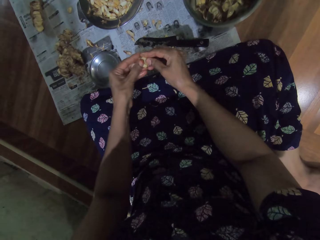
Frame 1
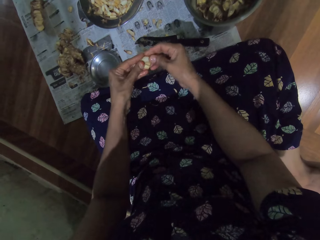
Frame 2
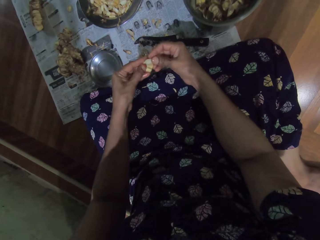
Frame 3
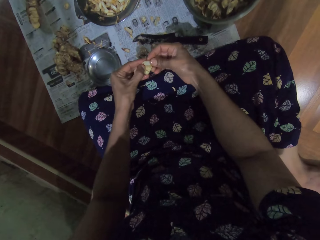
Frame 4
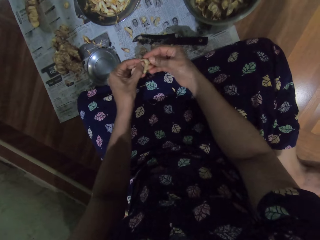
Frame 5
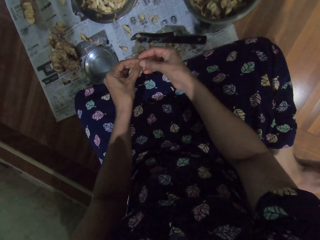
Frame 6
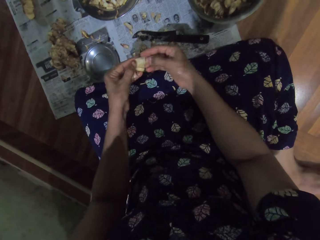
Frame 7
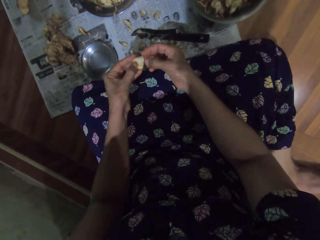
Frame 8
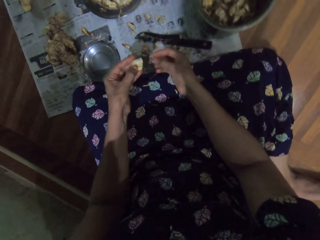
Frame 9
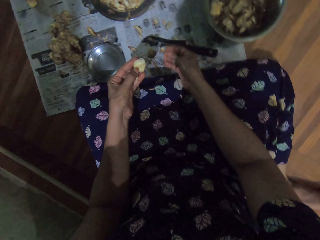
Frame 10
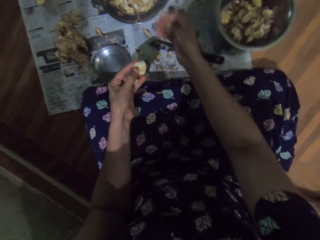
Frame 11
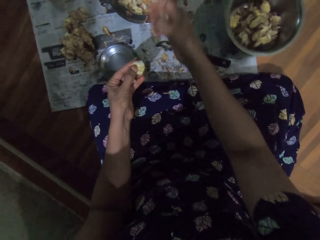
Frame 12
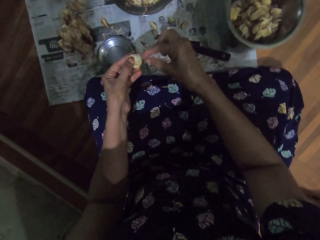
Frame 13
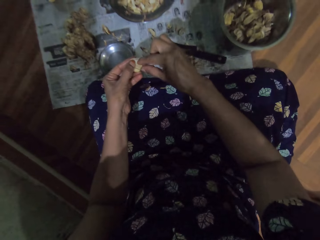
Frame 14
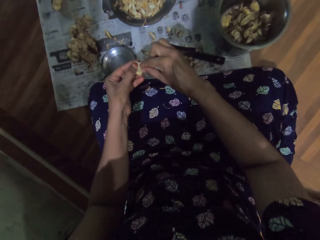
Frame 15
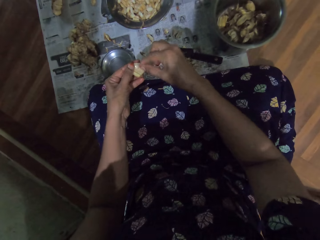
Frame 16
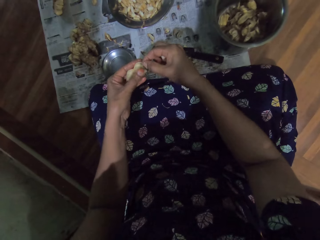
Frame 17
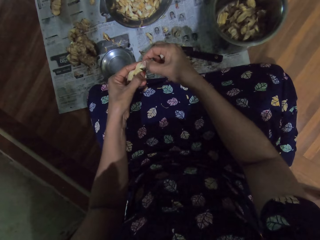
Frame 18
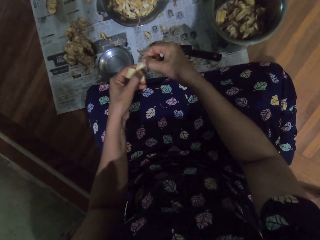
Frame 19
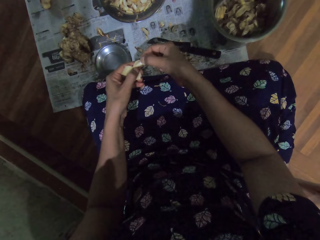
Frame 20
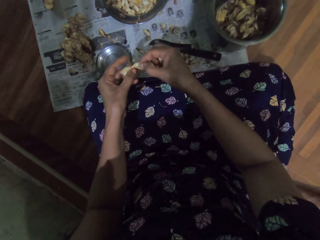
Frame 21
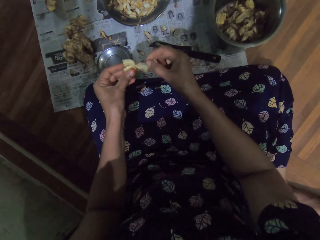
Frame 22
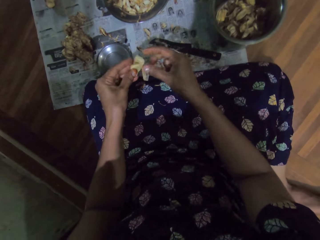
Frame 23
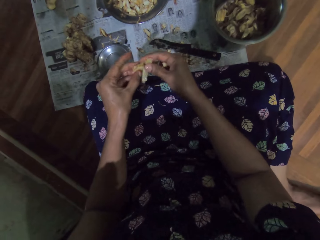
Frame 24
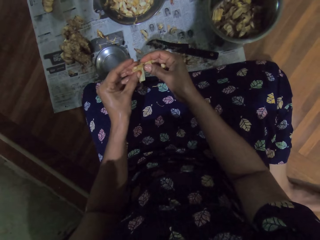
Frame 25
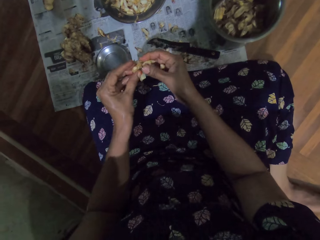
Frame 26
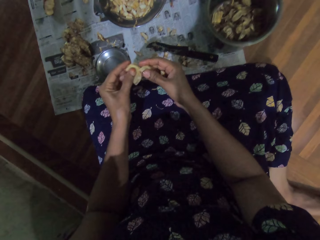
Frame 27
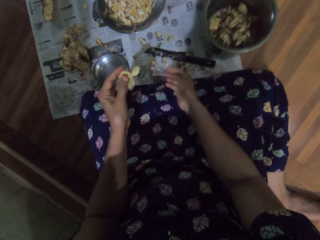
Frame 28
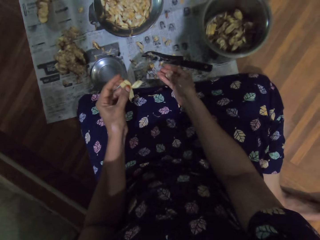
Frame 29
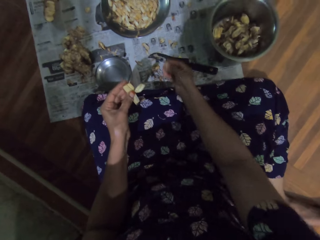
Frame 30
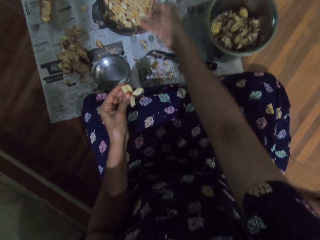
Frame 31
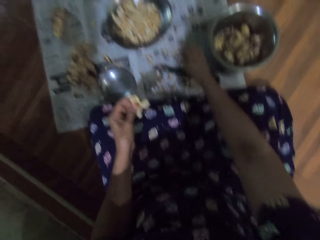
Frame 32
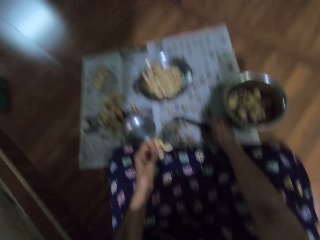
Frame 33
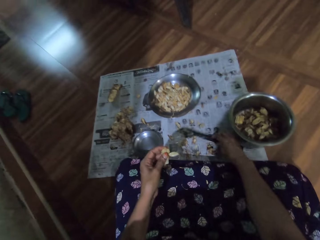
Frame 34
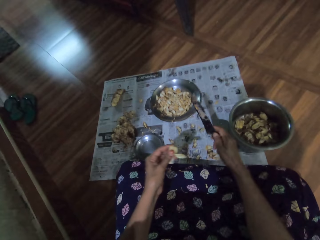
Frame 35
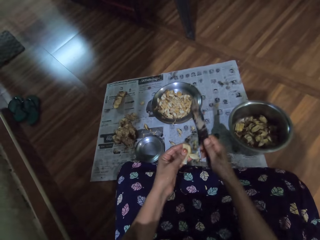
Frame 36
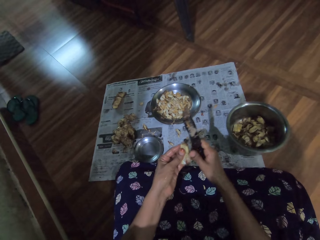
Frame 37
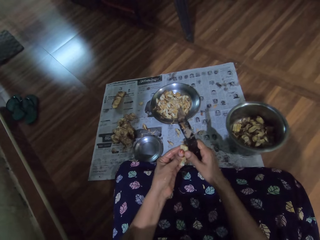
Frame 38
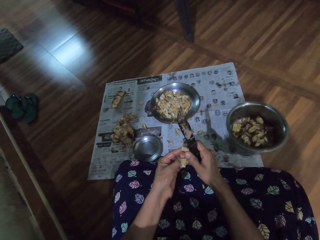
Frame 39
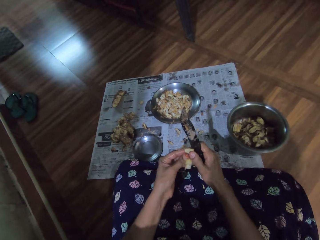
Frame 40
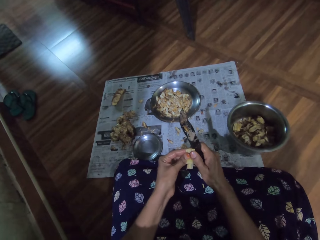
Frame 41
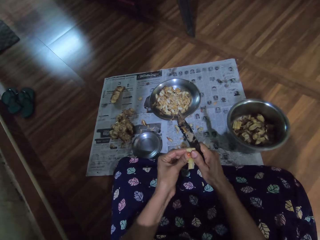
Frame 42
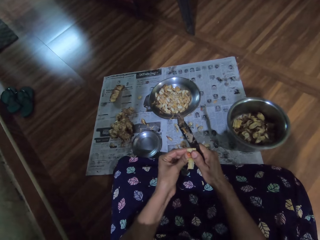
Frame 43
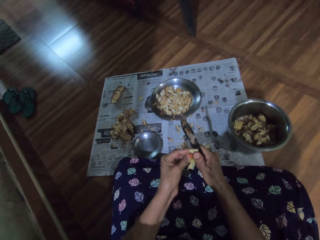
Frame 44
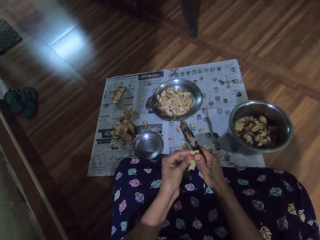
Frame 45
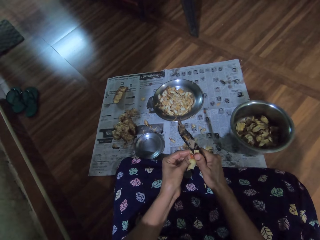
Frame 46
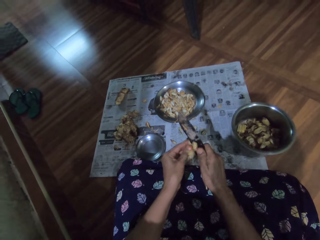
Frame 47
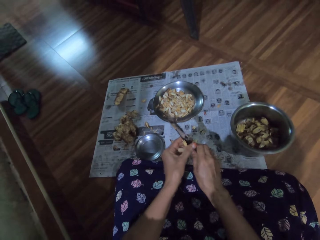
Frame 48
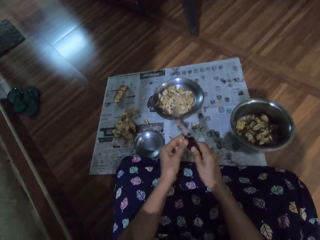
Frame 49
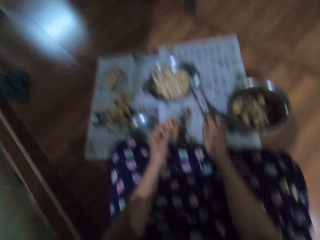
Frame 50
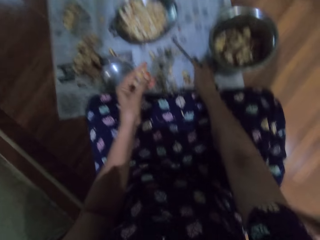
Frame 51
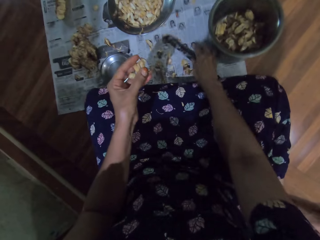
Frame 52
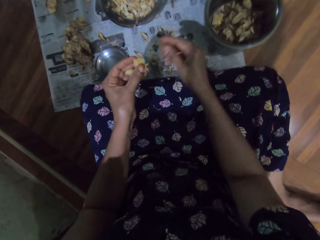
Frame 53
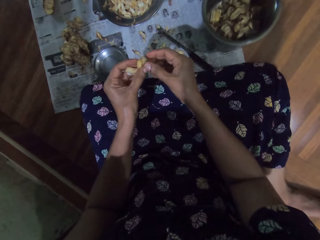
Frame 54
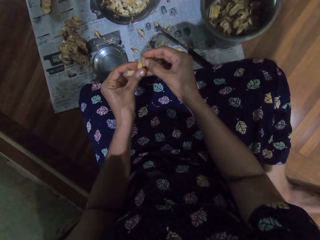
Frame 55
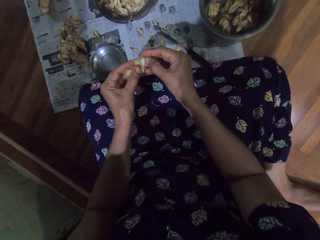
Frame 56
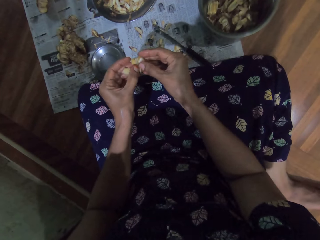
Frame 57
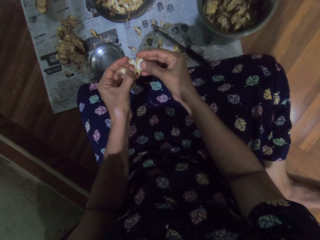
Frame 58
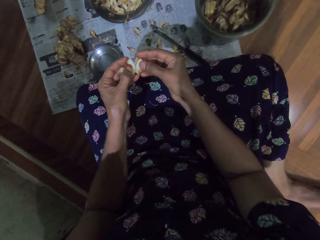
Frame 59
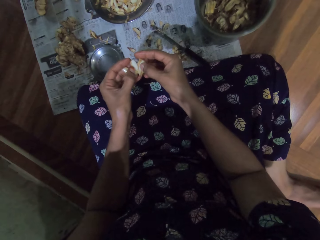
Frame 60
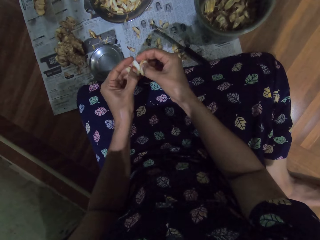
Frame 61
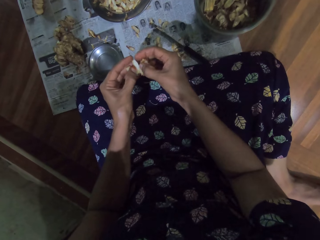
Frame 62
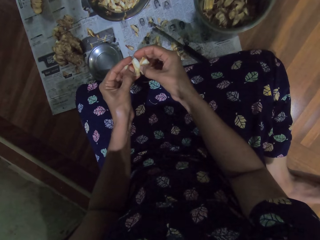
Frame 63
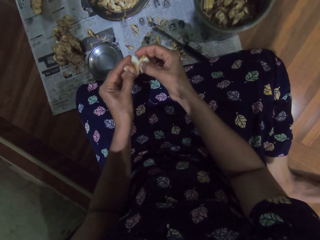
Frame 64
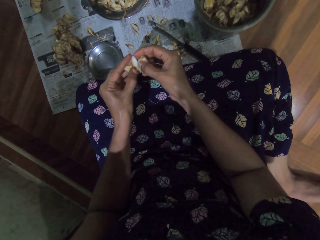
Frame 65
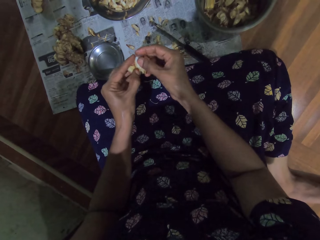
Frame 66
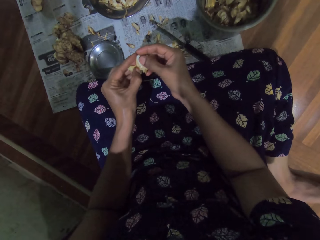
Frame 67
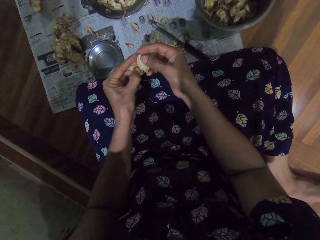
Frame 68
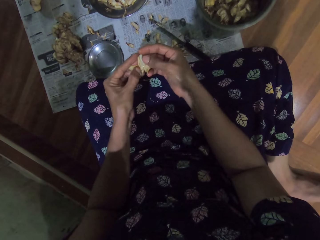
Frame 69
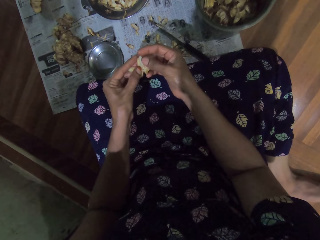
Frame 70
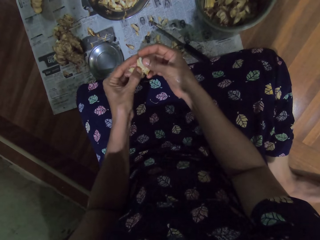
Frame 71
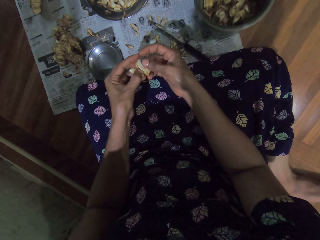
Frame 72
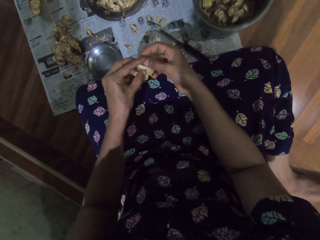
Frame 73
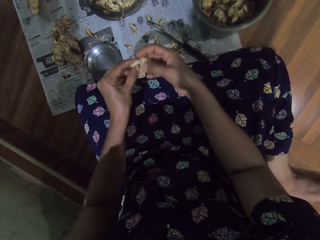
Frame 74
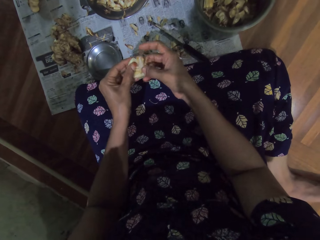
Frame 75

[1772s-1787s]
The camera wearer throws garlic in a bowl. She peels the garlic with her hands. She drops the garlic in her right hand in the plate. She picks the knife from the paper with her right hand. She slices the garlic in her left hand with the knife in her right hand. She peels the garlic with the knife. She drops the knife in her right hand on the paper. She peels skin off the garlic with her hands.

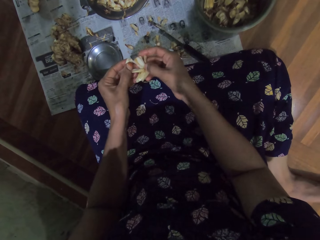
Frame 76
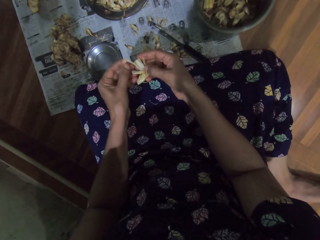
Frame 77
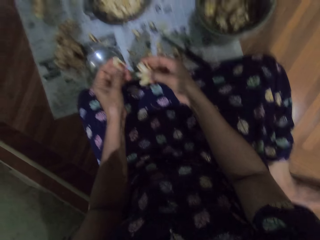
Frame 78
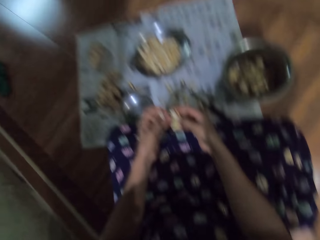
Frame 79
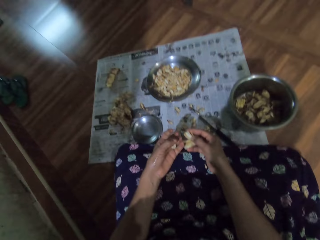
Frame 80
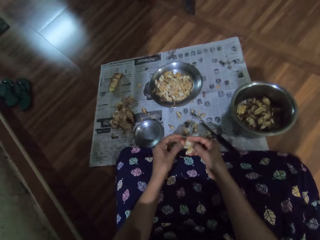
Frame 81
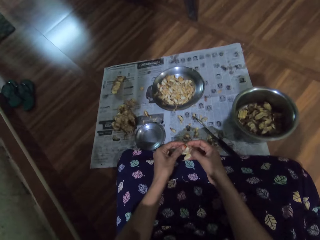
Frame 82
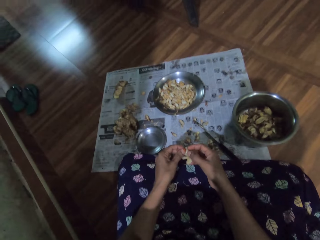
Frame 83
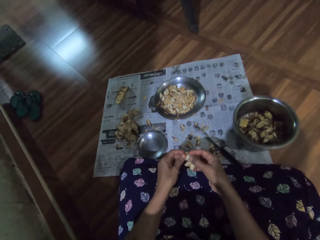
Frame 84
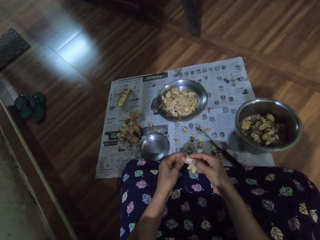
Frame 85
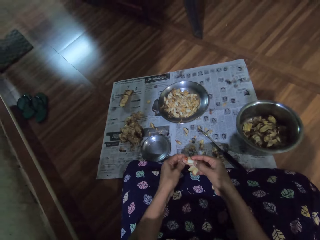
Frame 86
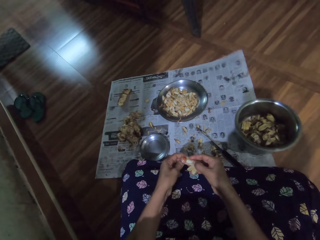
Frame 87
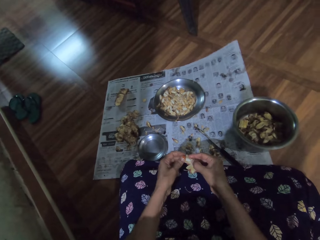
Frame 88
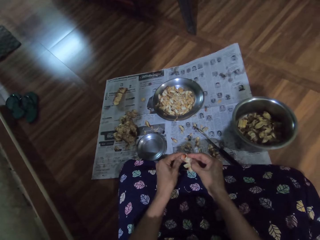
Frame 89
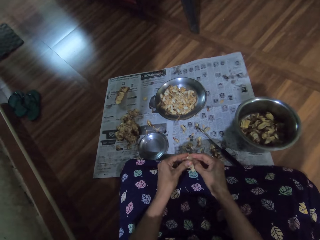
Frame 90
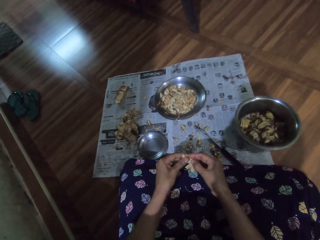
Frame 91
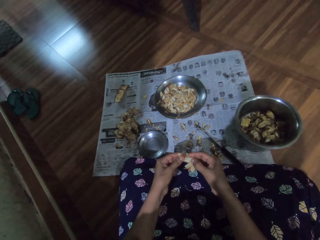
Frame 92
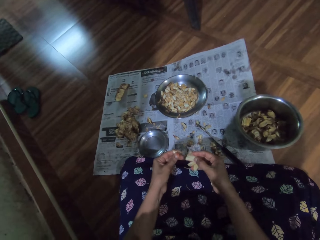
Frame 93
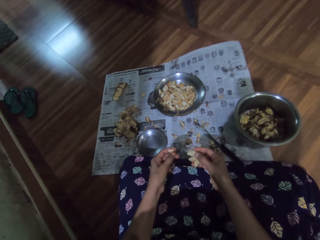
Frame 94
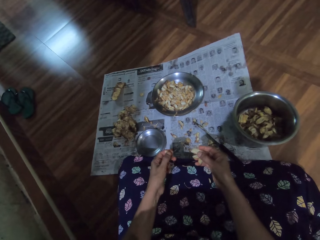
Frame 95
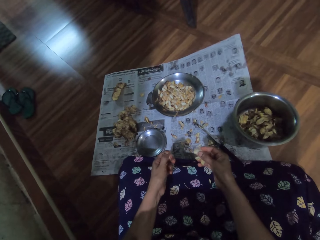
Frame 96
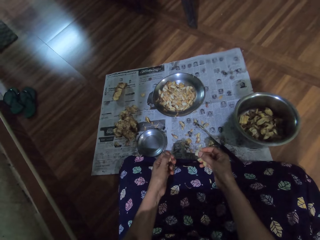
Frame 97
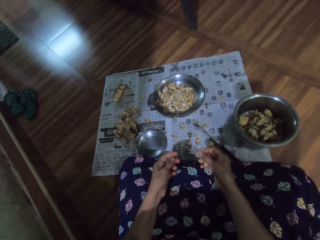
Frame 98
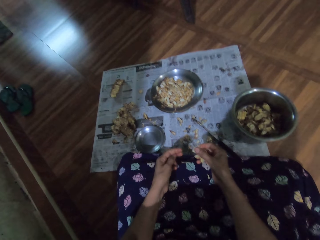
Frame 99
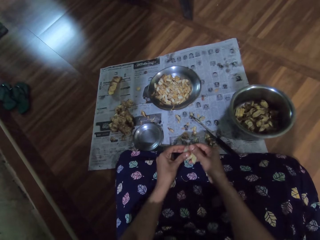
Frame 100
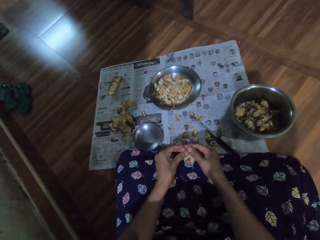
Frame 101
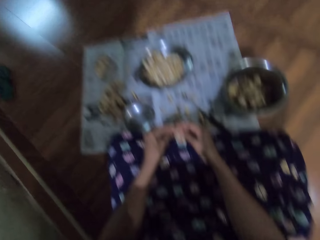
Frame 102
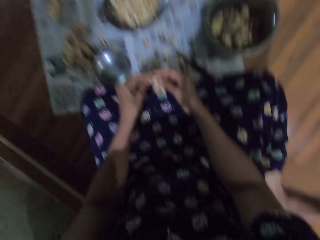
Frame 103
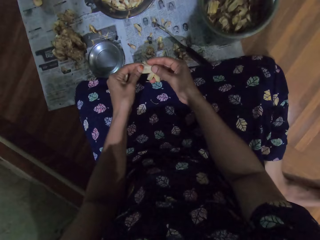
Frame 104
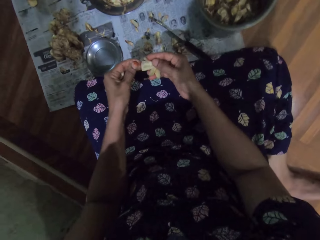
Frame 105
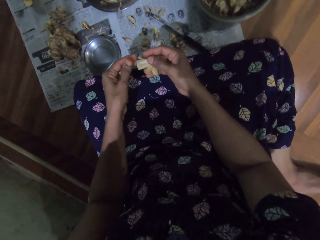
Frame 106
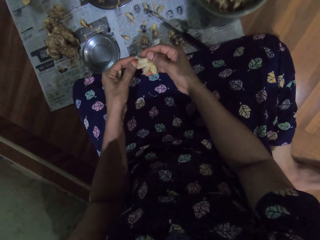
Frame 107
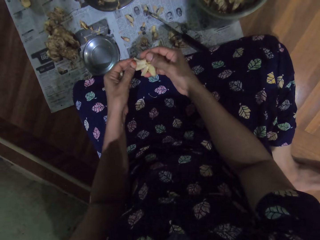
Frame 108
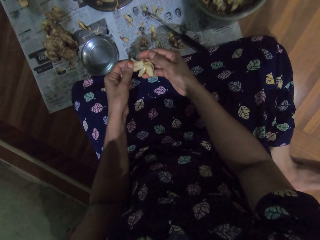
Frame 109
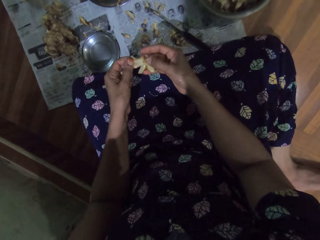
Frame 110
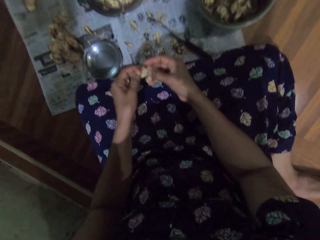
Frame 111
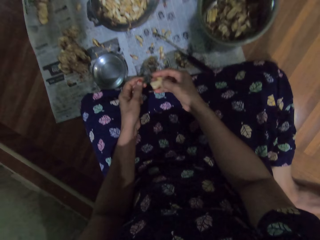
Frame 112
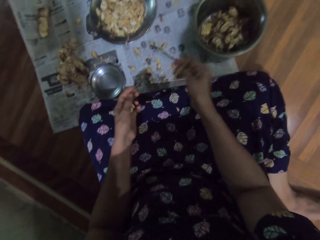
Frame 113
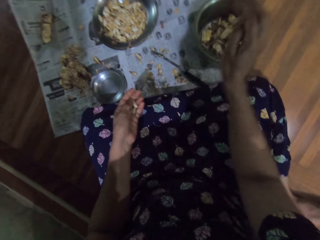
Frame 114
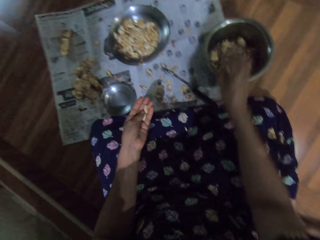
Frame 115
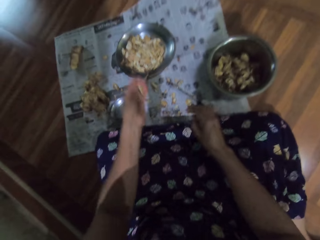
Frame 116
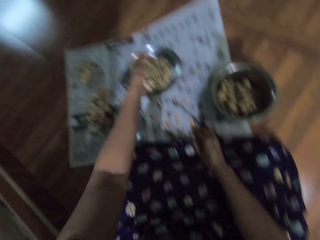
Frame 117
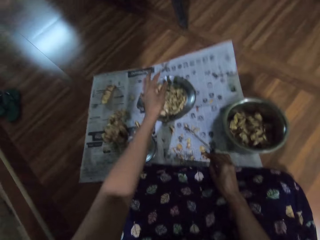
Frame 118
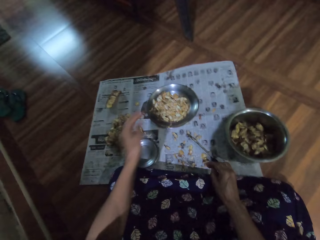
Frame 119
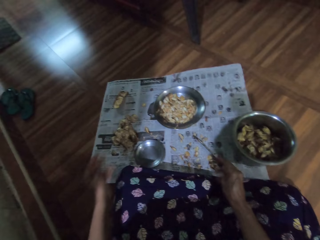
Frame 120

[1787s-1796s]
The camera wearer looks at an entrance. She peels garlic with her hands. She drops the garlic in her right hand in the bowl. She drops the garlic in her left hand in the plate.
